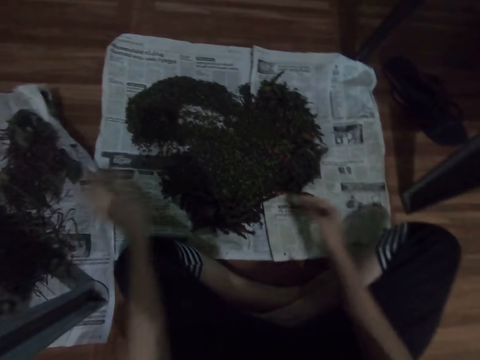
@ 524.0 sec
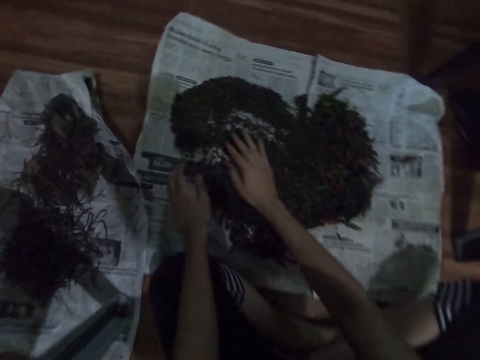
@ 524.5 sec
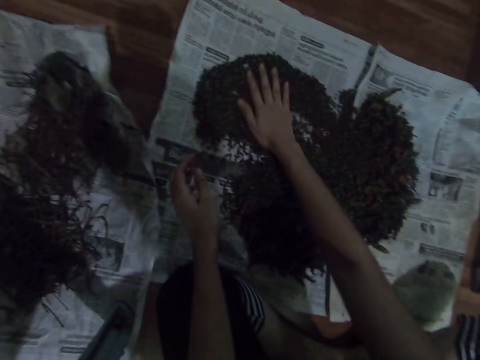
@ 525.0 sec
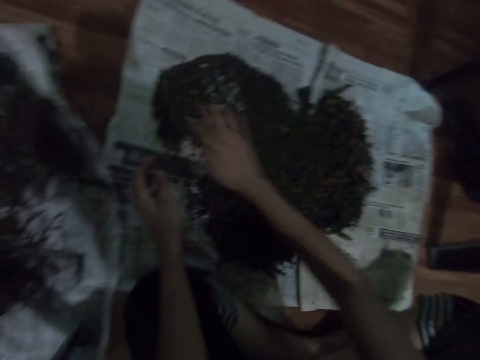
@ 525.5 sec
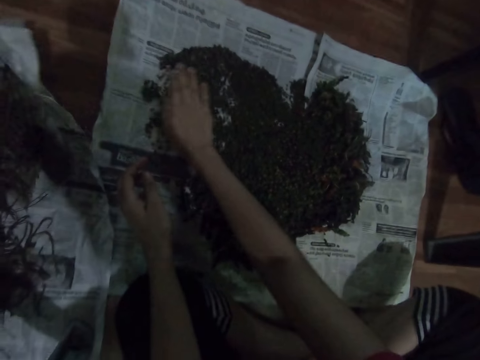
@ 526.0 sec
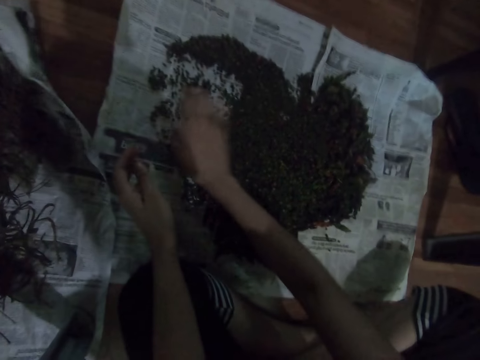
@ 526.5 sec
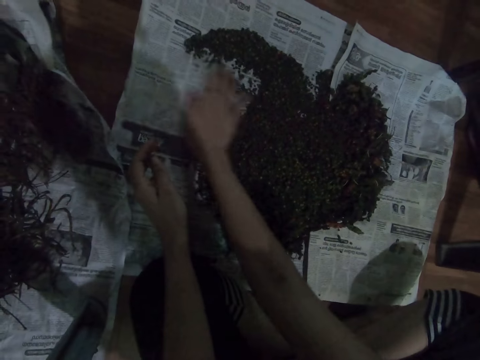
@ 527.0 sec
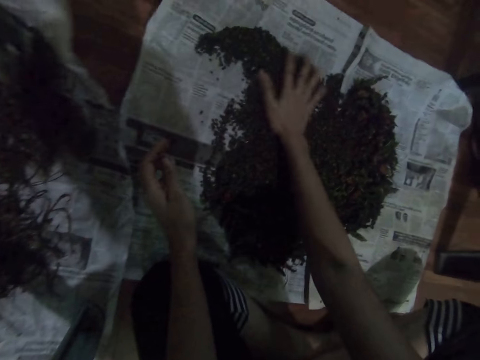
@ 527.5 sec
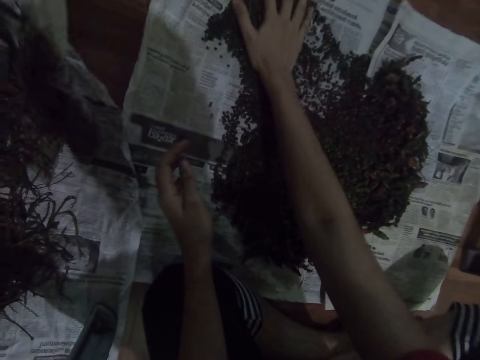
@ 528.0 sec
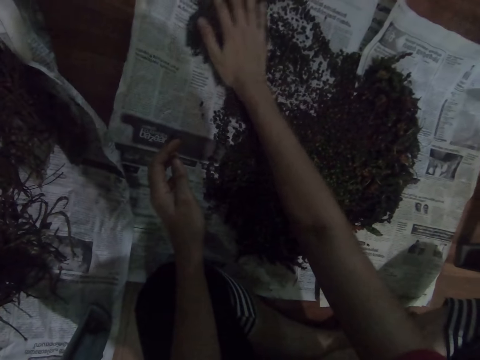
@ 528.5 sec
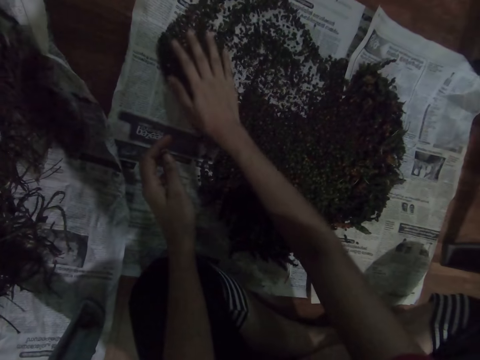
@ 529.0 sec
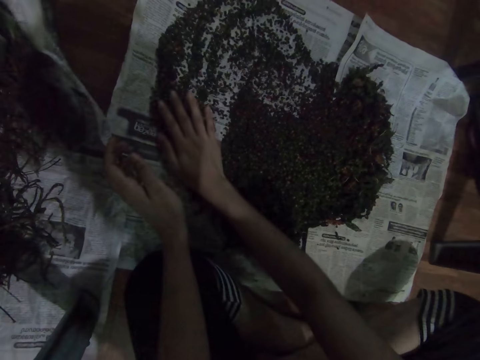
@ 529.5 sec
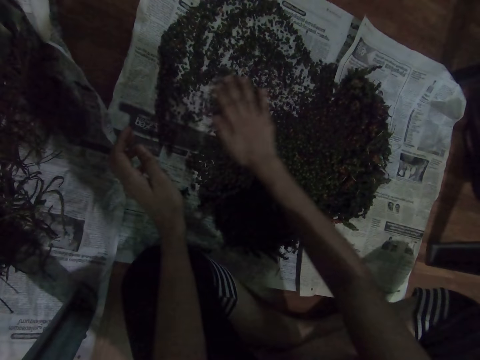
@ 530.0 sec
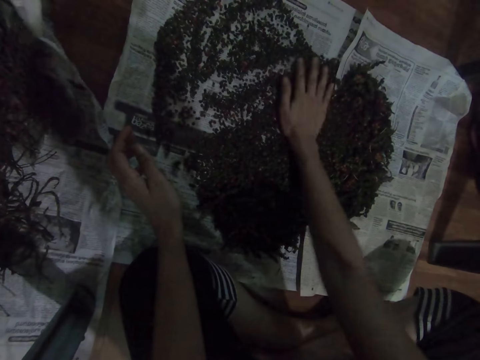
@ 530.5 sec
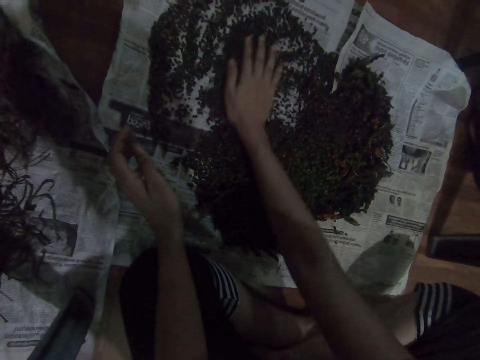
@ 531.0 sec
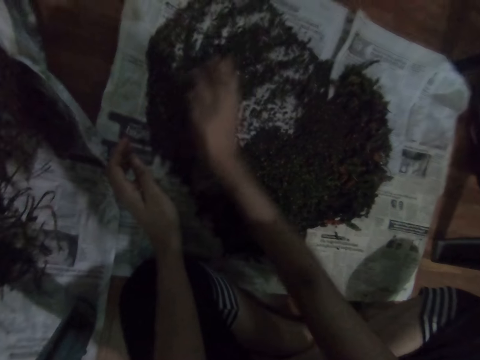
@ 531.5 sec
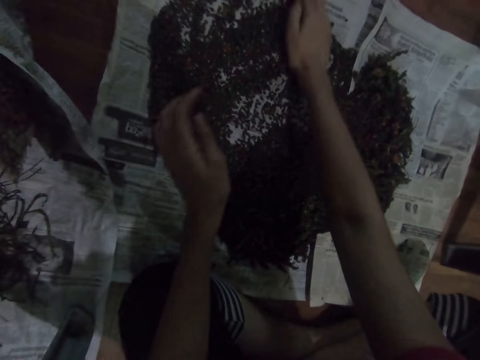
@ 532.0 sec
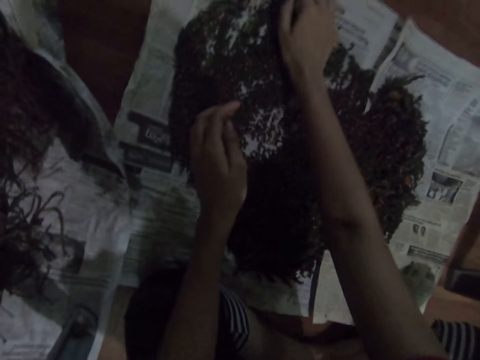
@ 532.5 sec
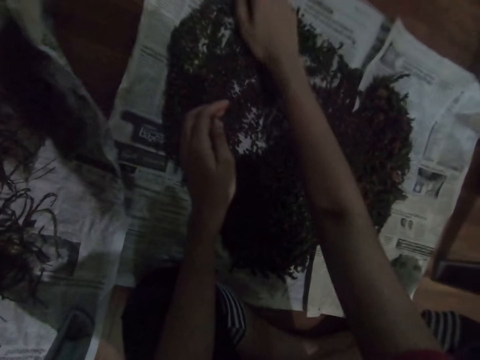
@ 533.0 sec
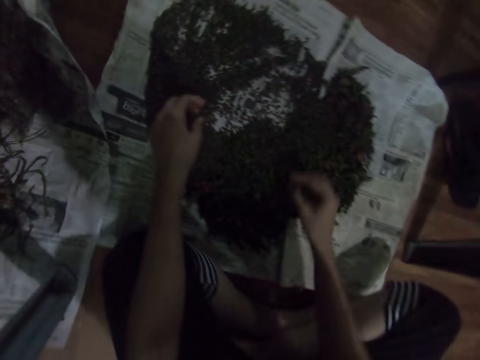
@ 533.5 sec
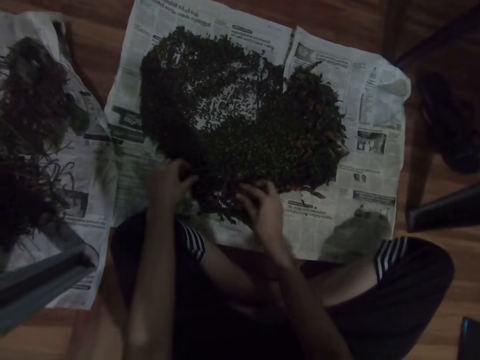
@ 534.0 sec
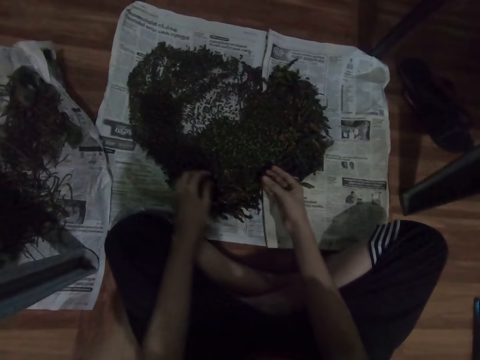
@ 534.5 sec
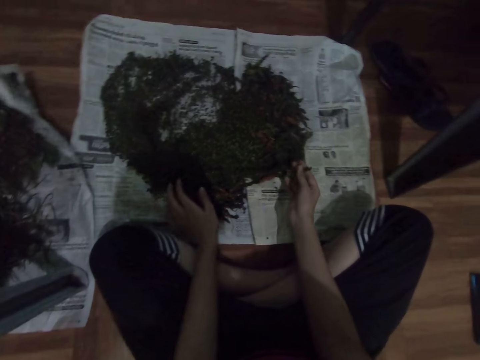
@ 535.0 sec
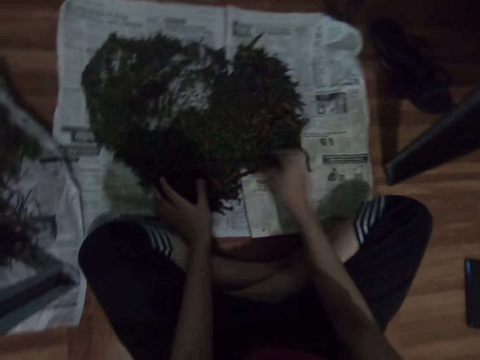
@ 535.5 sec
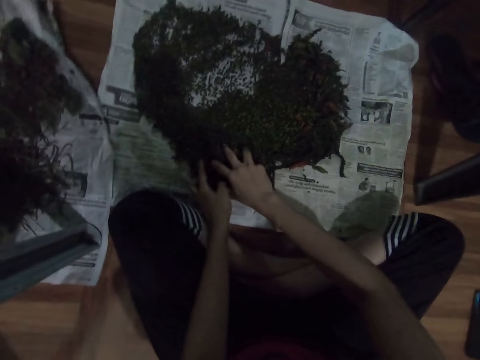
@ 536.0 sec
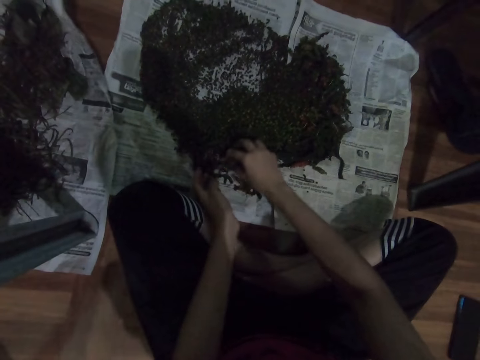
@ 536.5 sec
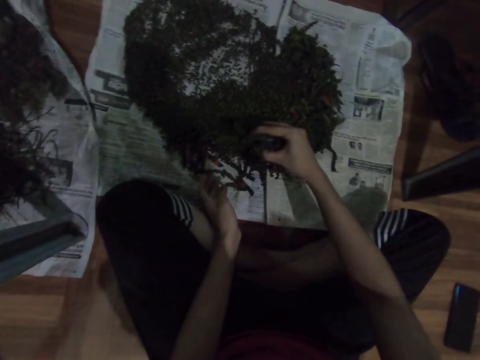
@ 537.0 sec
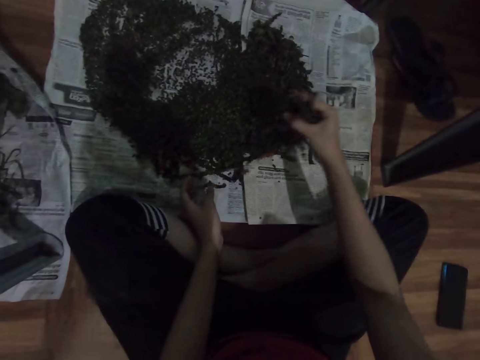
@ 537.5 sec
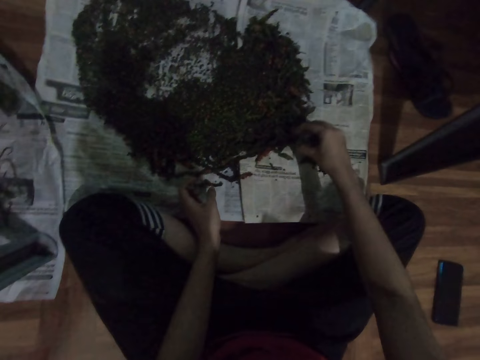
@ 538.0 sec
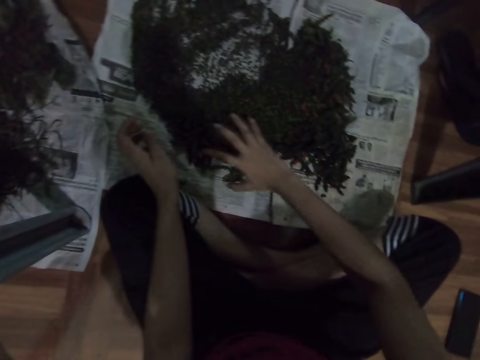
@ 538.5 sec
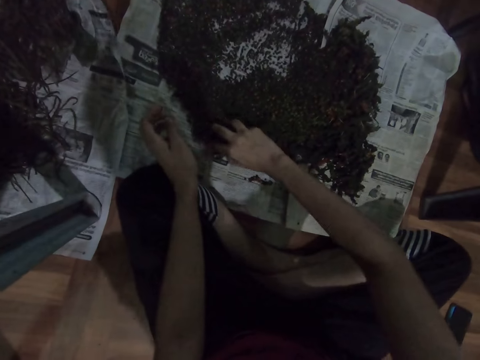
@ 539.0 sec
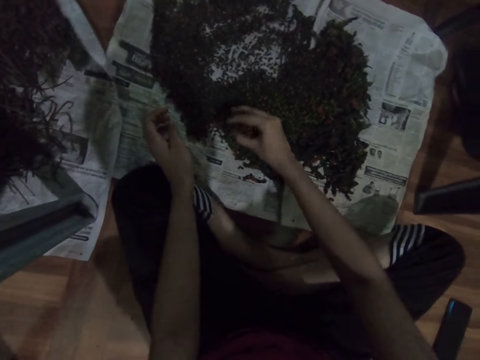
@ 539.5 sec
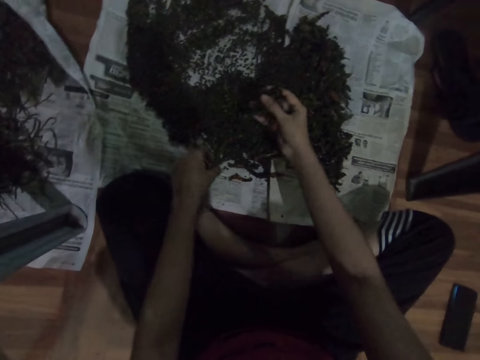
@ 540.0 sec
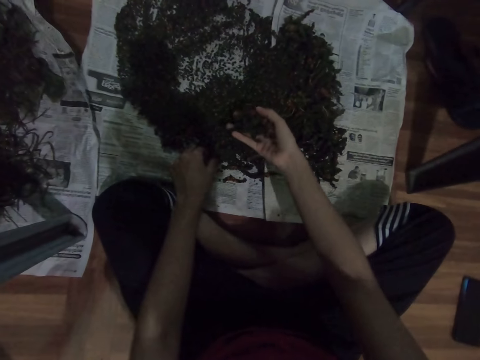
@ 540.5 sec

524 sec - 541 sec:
The camera wearer places the dirt on the paper. They move the herbs with a hand. They pull the vegetables. They arrange the vegetables. They pick the vegetables. They put down a herb stick. They pick the herbs. They put down the herbs. They pick the herbs.

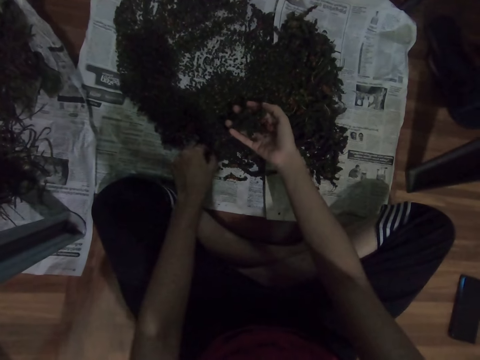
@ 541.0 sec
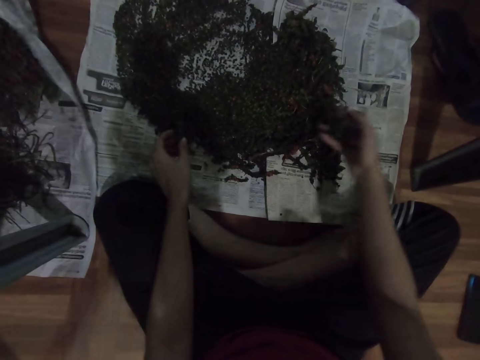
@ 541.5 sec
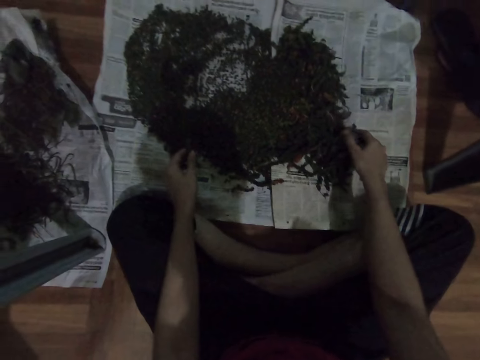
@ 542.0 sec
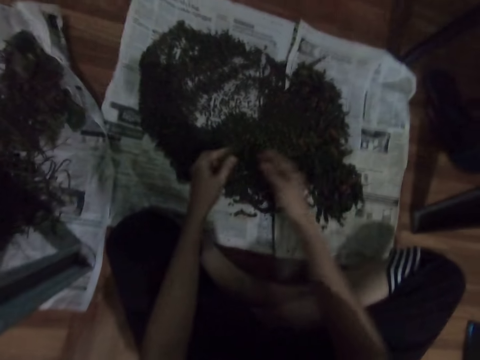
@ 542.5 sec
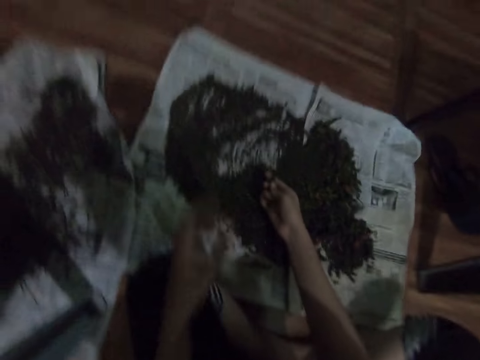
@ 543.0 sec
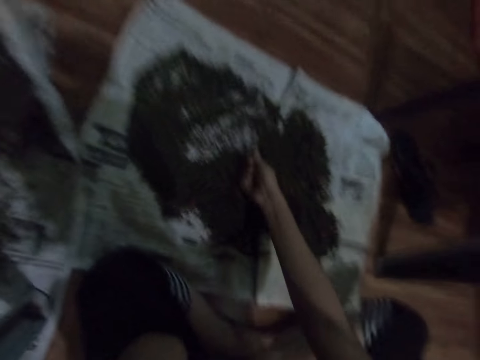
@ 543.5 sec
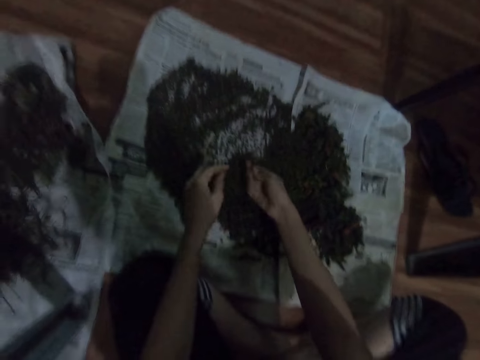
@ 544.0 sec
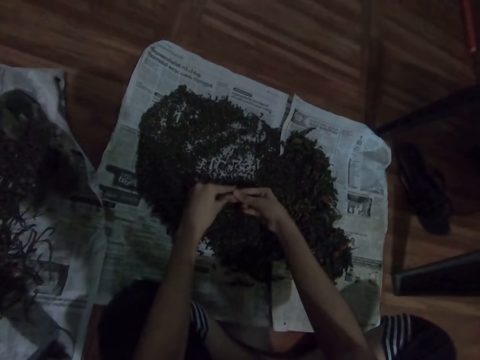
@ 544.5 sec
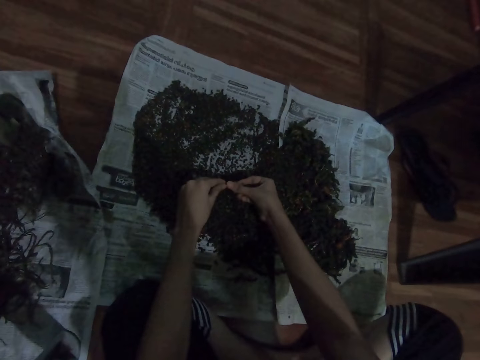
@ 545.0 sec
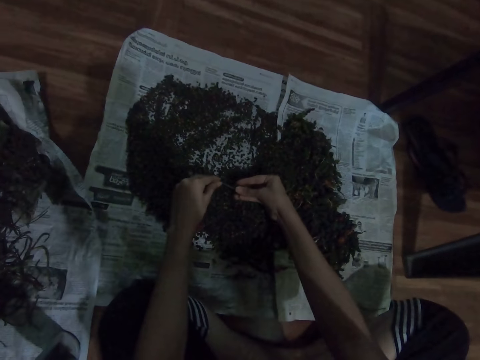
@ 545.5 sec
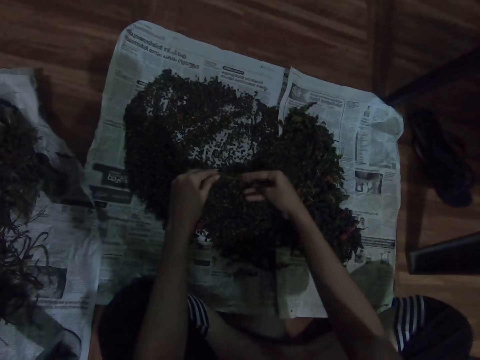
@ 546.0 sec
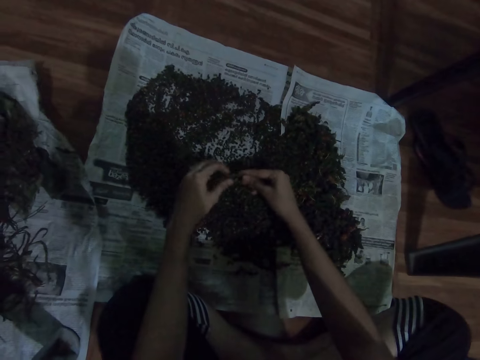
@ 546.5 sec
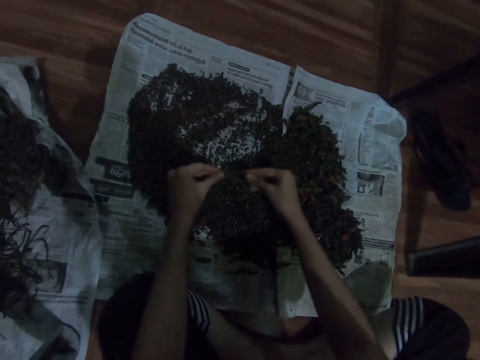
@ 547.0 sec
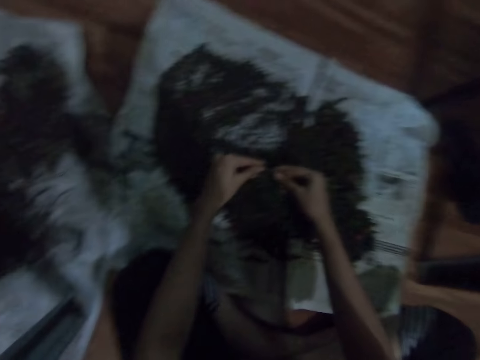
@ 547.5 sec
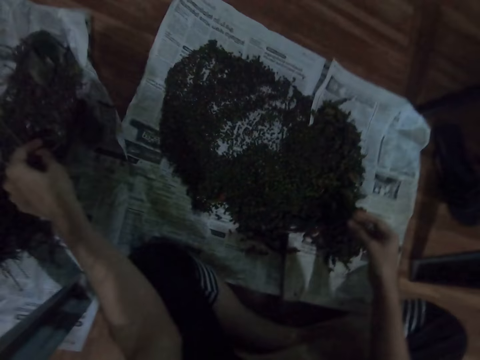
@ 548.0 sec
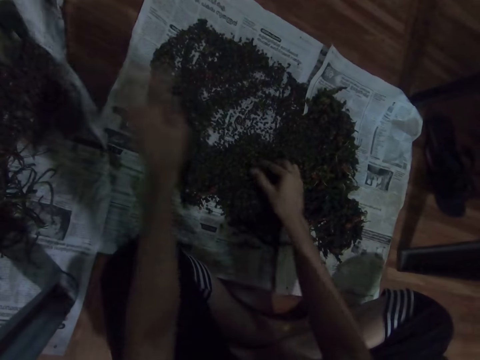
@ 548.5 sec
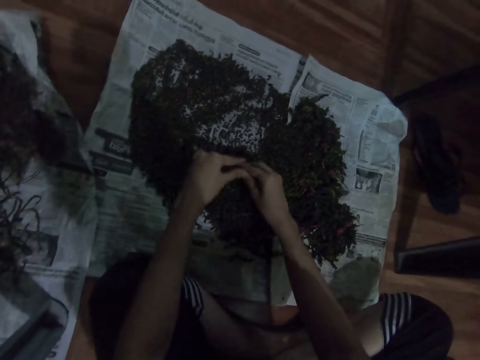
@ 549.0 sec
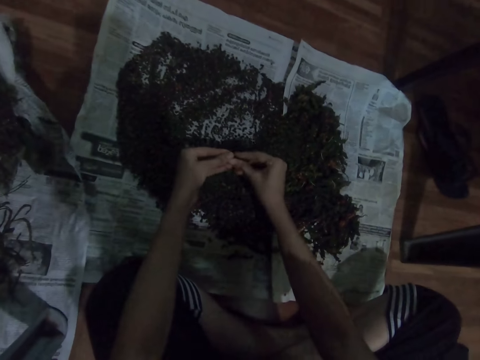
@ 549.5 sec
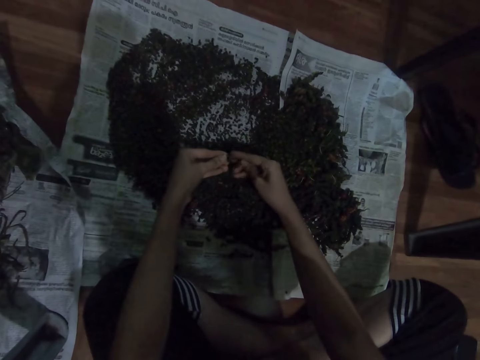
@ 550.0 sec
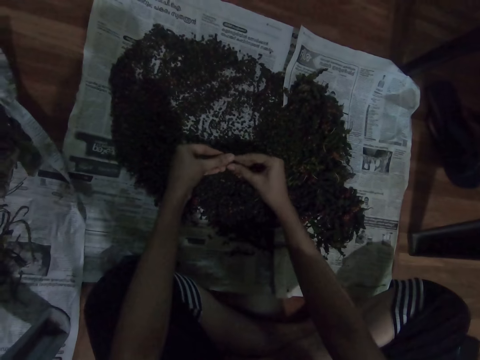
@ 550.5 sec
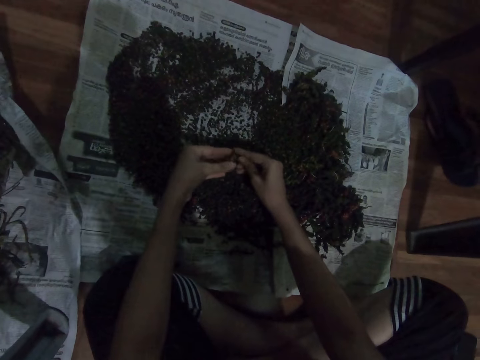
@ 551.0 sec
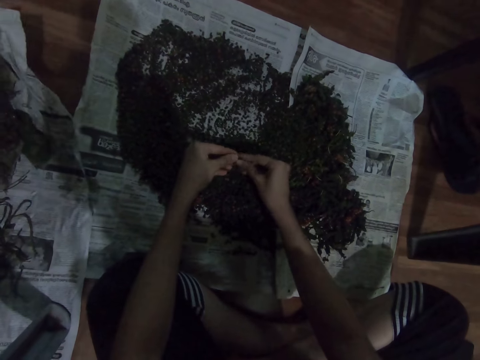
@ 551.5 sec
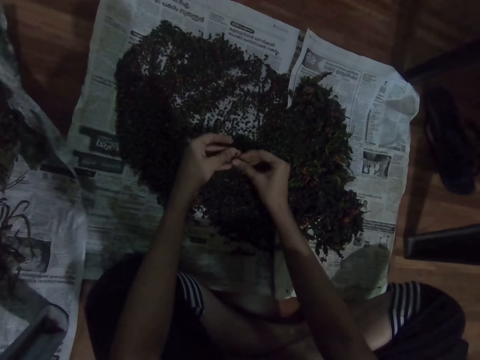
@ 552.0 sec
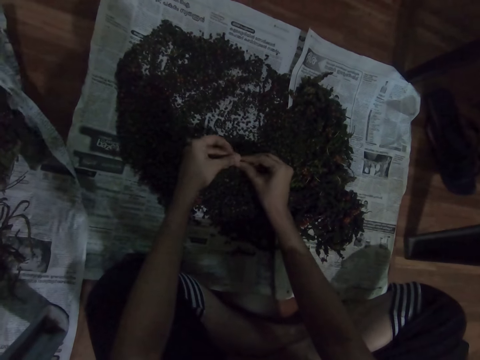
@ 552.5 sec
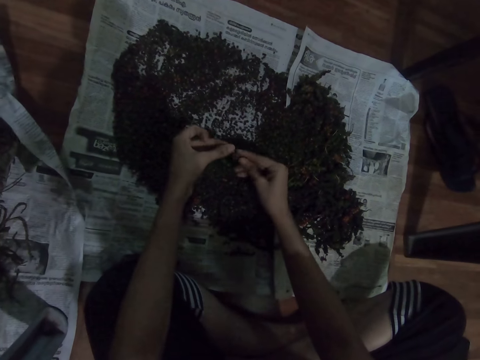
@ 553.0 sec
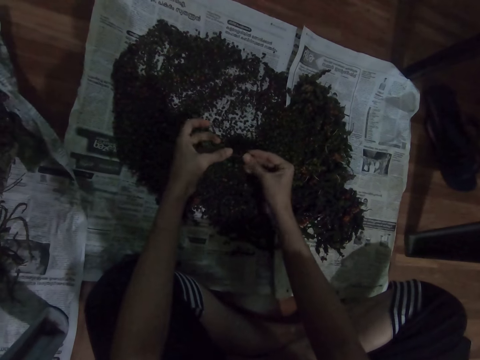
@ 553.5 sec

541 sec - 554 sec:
The camera wearer picks a herb. They put down the herbs. They hold a herb with the other hand. They move a hand. They shred the herb. They select the vegetables. They put down a herb stick. They place the dirt on the paper. They pick a herb. They shred the herb. They select the vegetables.
